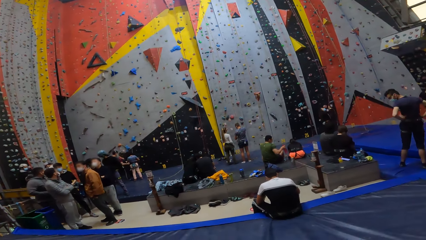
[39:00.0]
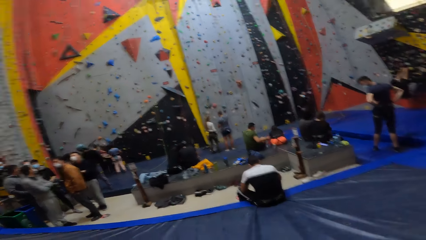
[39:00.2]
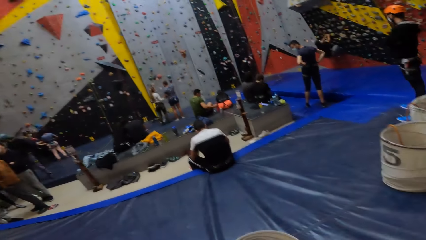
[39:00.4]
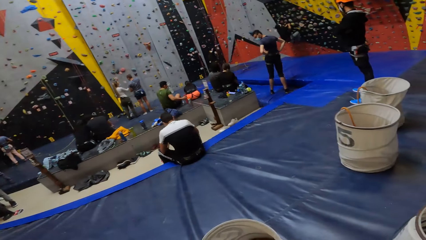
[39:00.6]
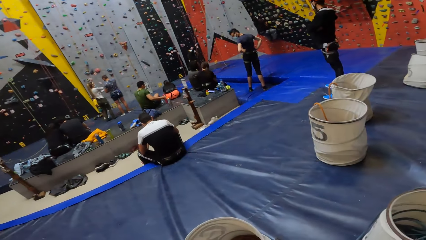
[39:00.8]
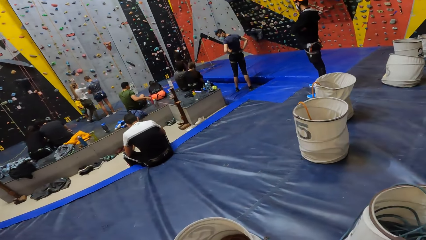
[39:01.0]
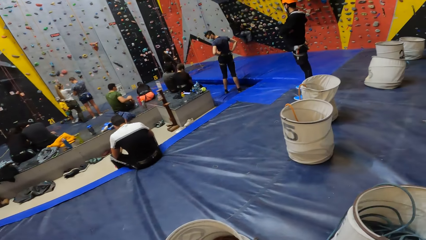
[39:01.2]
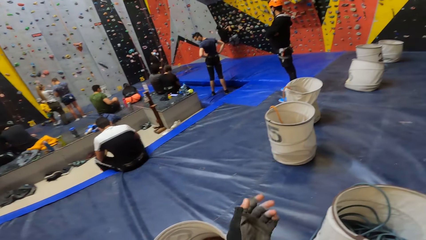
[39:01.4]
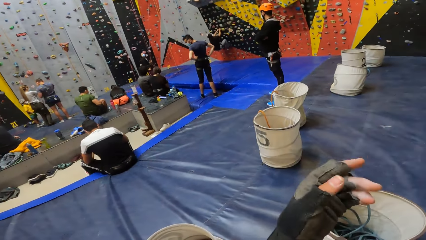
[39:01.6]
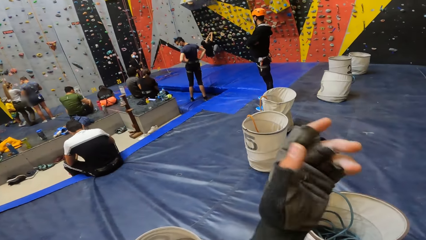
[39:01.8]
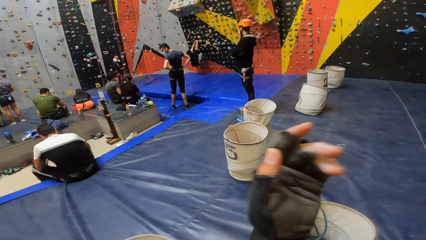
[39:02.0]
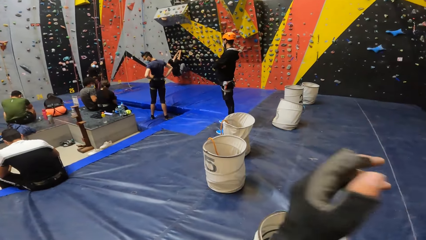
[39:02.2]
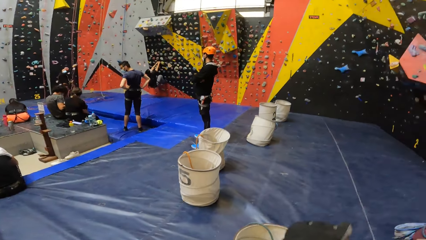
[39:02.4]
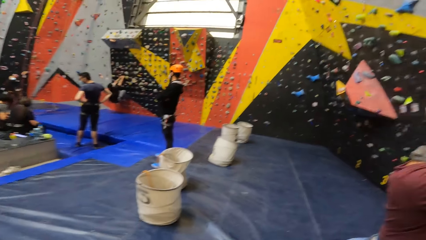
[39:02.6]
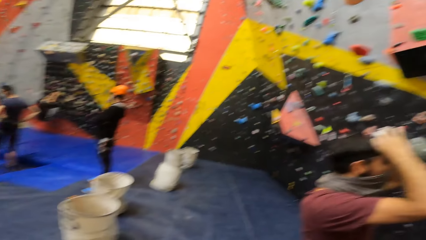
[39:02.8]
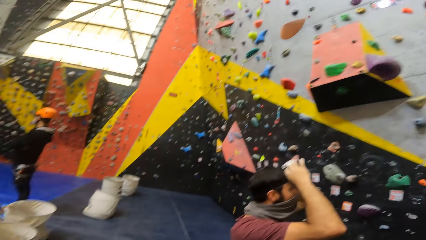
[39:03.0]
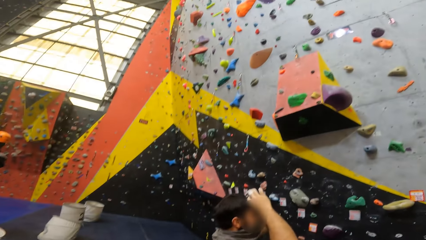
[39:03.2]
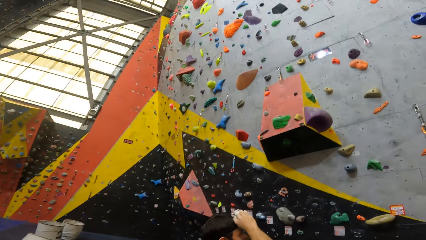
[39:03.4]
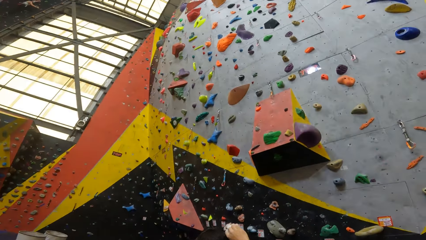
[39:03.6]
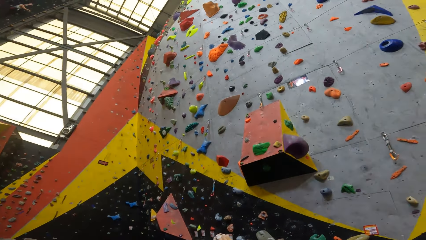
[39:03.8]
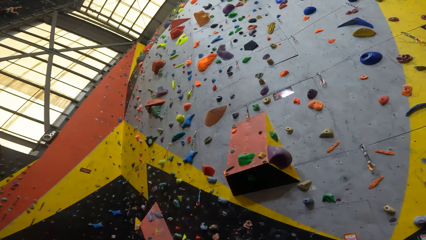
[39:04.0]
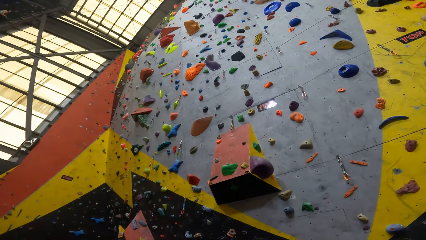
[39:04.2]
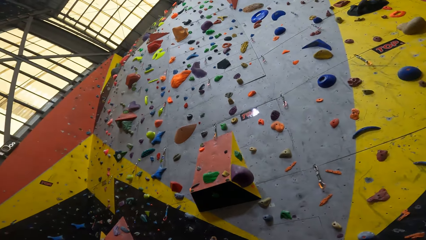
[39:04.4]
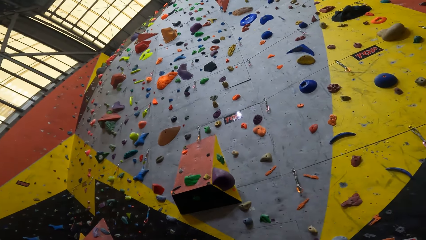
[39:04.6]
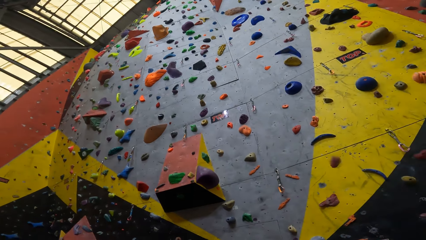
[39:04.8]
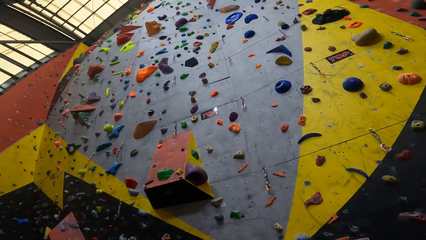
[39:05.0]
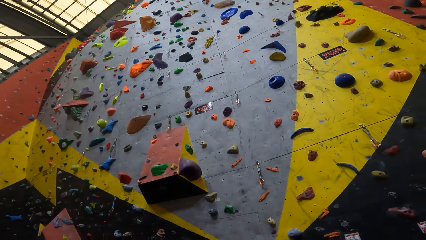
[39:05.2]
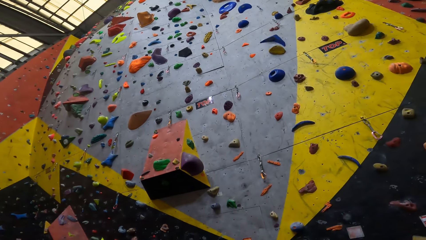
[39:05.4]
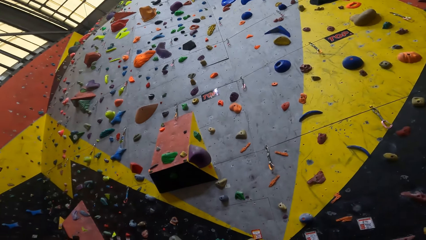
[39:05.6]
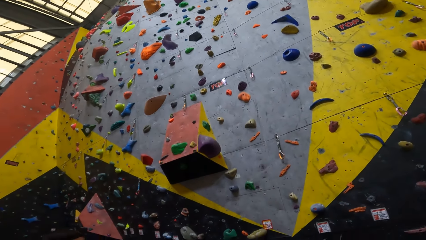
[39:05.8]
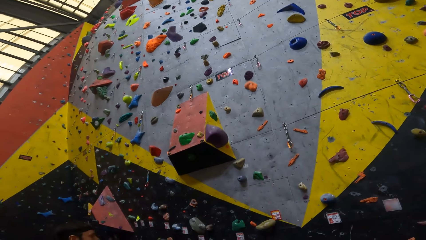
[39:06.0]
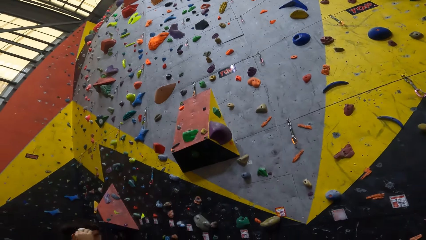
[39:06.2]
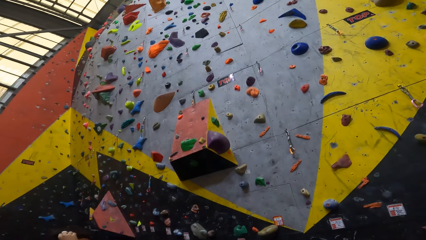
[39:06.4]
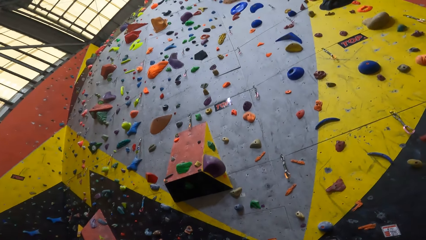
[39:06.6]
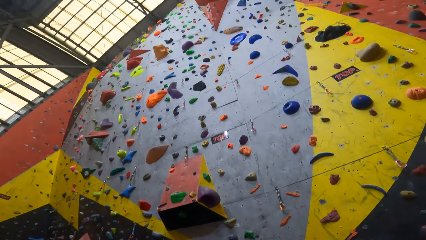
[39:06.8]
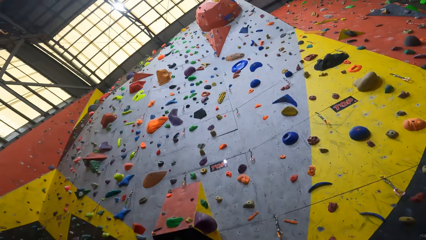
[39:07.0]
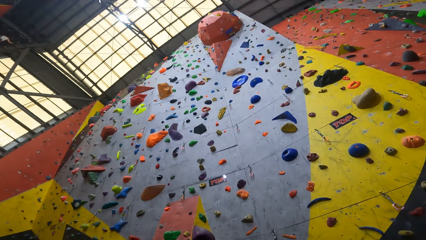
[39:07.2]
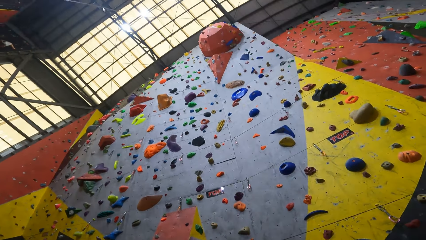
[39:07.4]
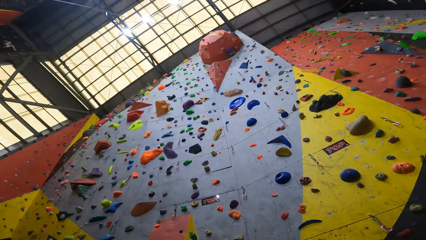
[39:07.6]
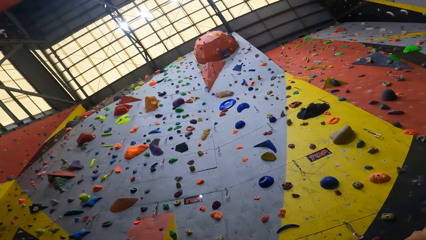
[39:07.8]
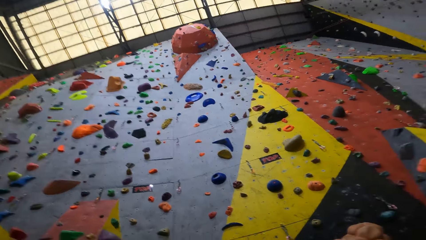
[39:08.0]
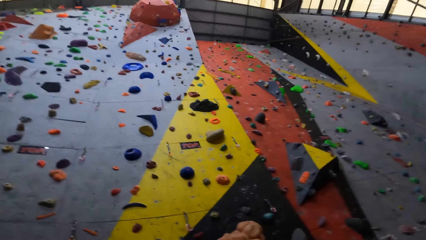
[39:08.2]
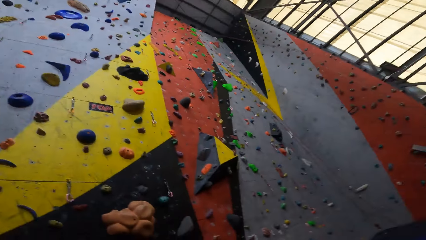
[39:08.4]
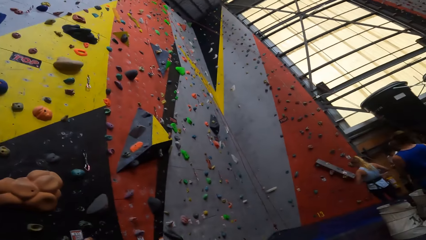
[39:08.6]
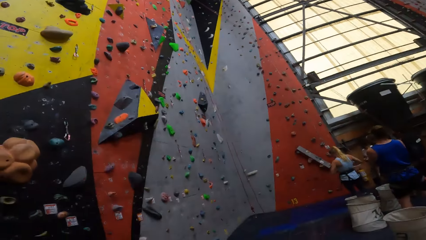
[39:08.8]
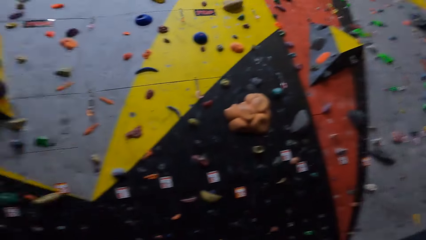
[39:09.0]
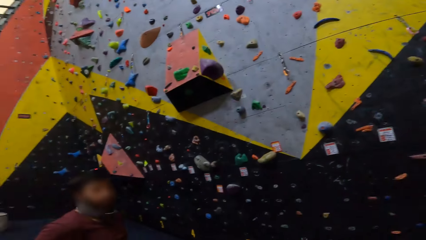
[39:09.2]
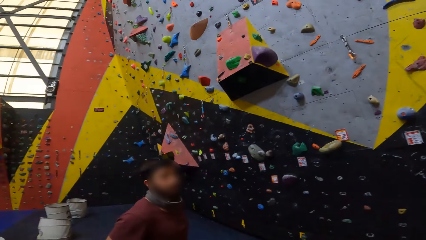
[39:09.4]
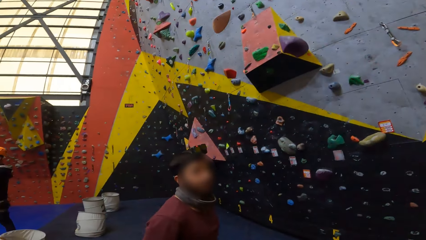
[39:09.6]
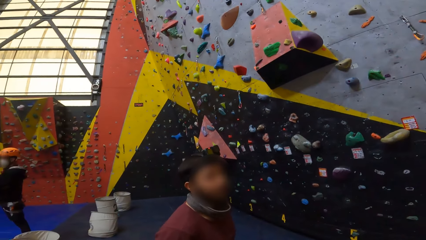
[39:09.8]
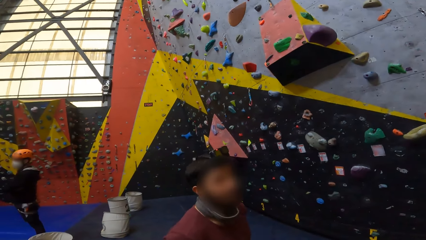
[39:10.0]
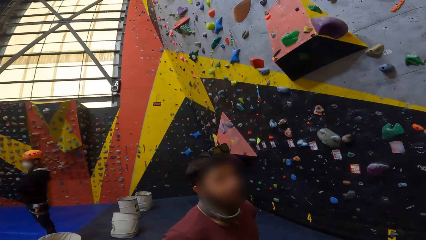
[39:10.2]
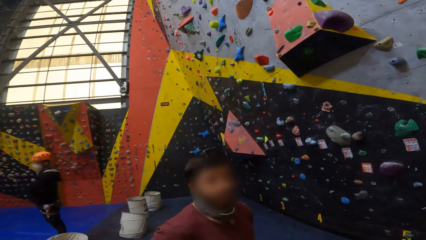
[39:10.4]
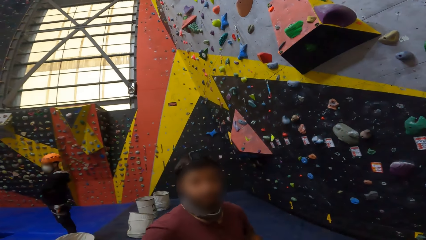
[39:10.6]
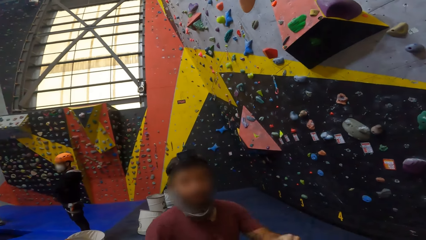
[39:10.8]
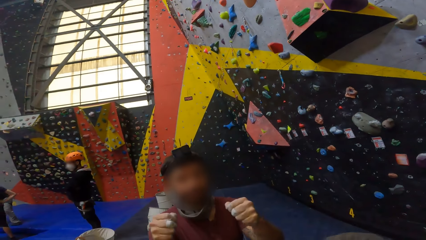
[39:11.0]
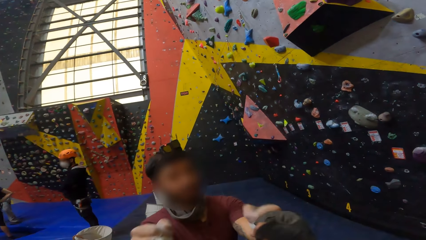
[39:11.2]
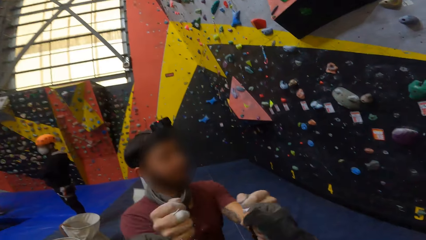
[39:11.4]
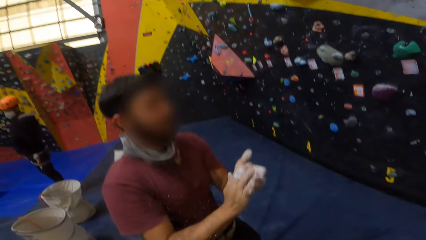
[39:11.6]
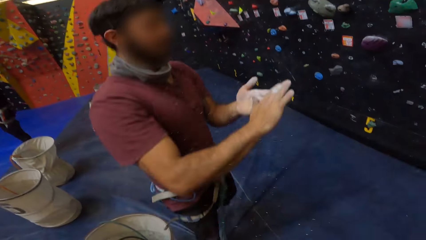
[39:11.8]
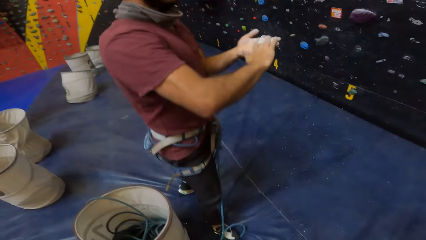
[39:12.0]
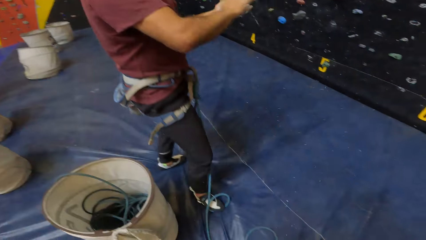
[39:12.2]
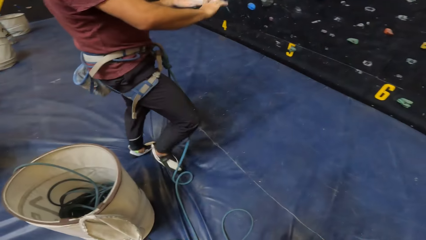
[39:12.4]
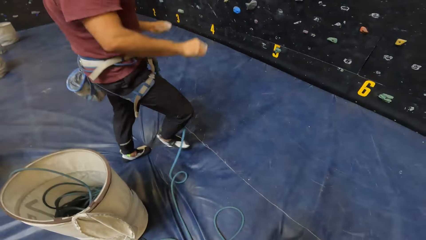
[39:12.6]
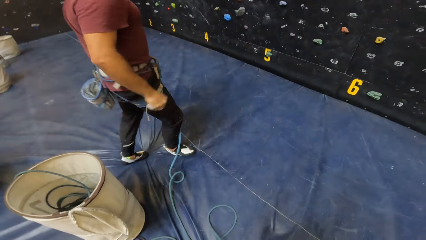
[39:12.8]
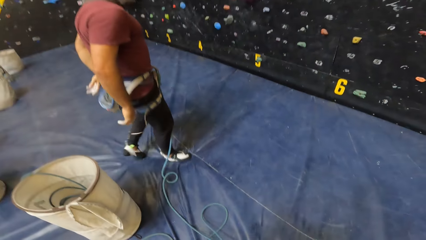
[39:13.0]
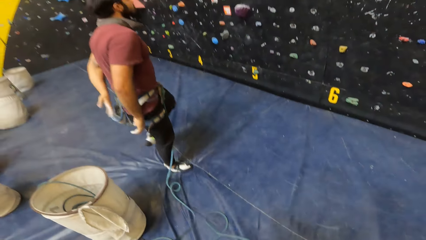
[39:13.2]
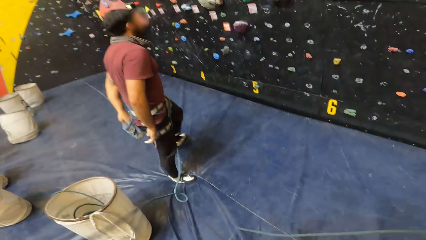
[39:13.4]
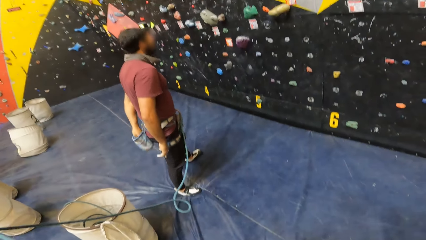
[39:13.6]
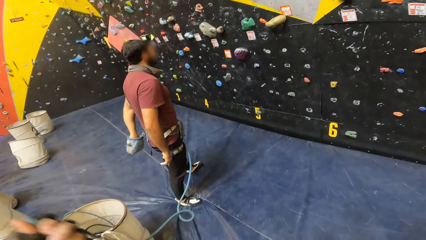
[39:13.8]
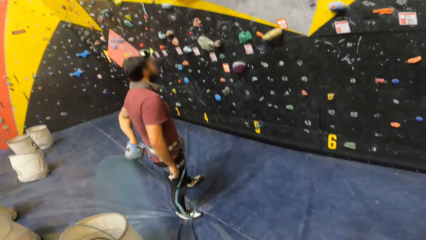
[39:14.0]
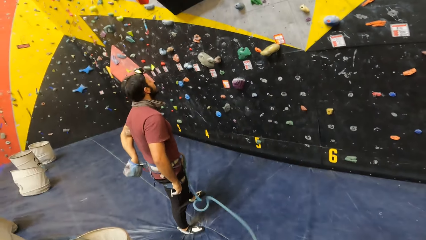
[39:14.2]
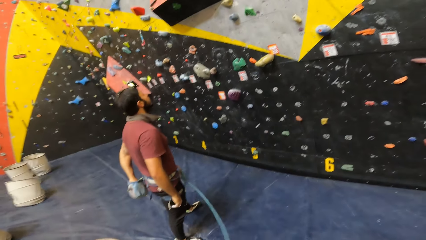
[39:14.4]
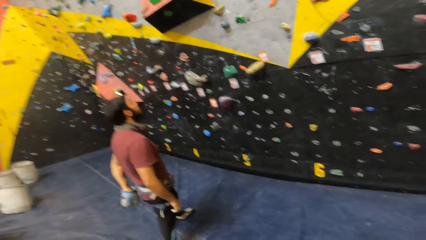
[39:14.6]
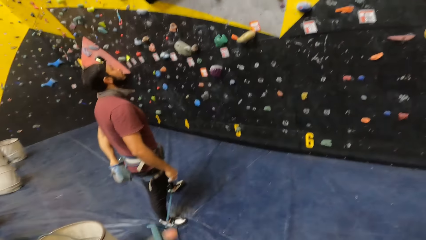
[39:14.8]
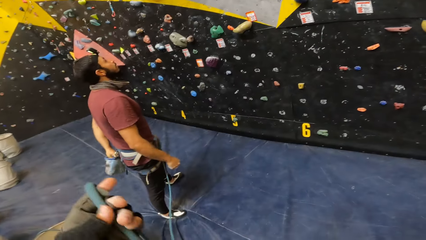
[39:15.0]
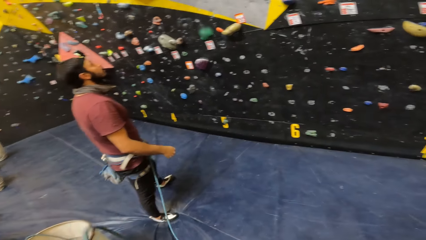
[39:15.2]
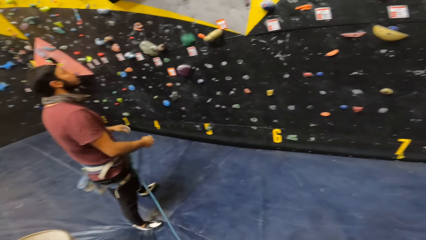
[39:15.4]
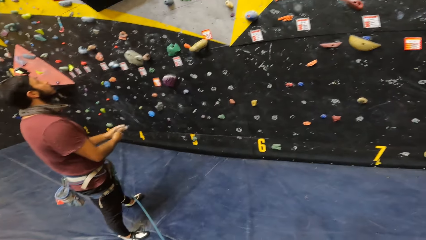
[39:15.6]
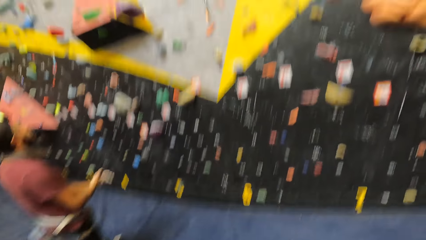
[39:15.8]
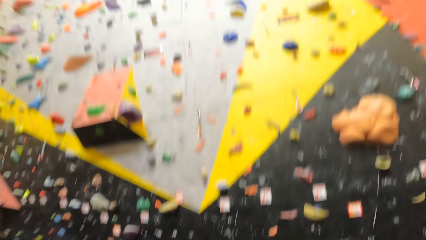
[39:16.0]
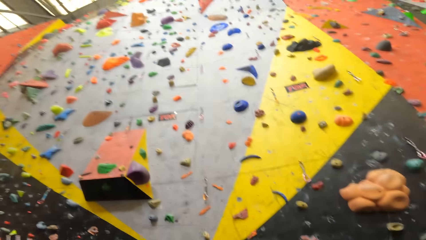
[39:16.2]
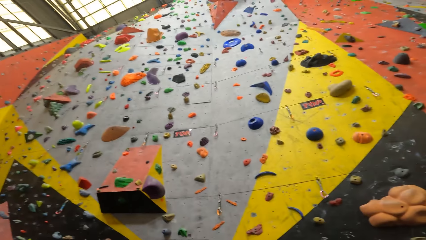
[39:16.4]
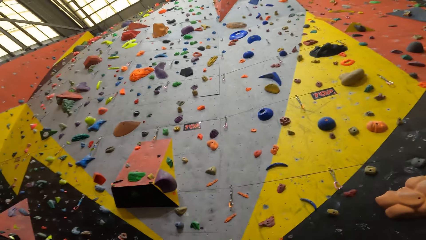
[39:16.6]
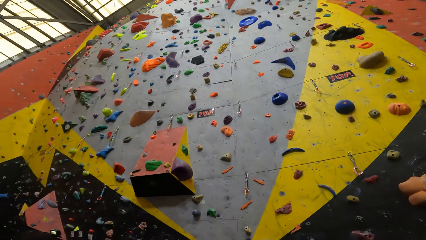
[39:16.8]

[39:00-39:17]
The camera wearer lifts the left hand. They look around. They bump fists with a man. The man rubs hands together. The camera wearer holds a rope. The man dips the left hand in a bag. The camera wearer moves ahead. They move the rope. The man rubs hands together. The camera wearer looks at the wall.
